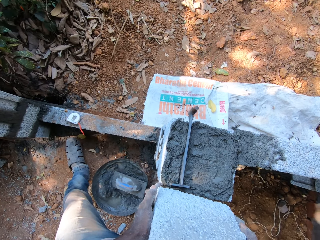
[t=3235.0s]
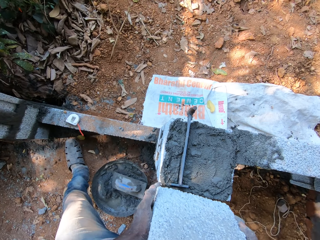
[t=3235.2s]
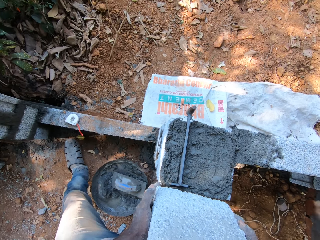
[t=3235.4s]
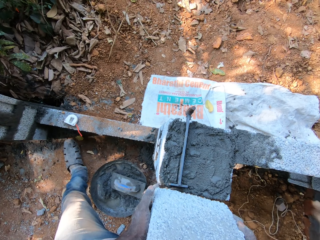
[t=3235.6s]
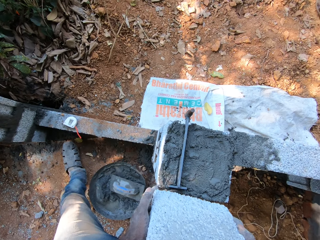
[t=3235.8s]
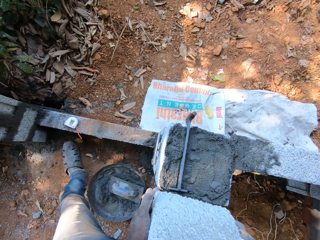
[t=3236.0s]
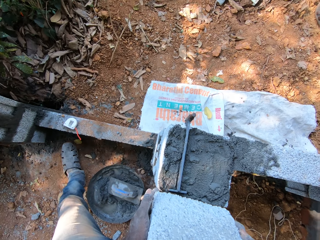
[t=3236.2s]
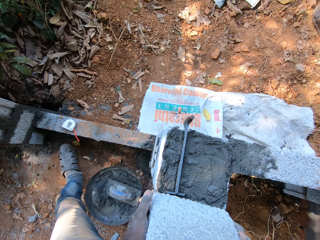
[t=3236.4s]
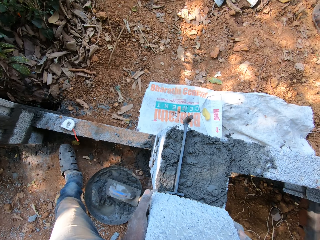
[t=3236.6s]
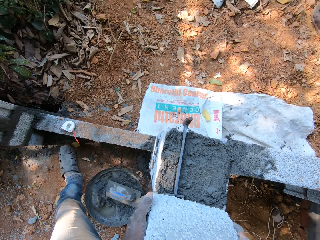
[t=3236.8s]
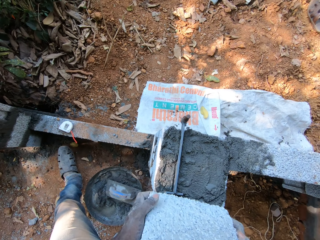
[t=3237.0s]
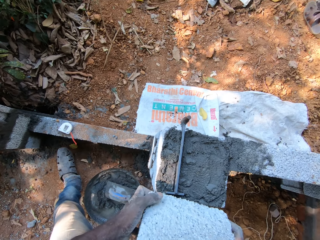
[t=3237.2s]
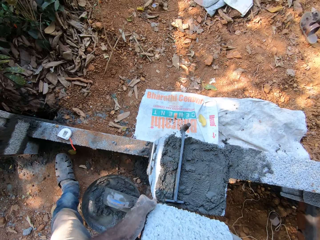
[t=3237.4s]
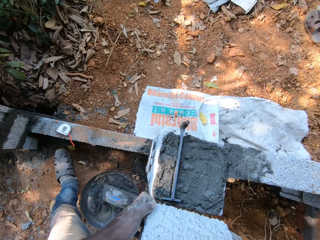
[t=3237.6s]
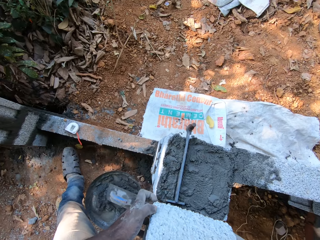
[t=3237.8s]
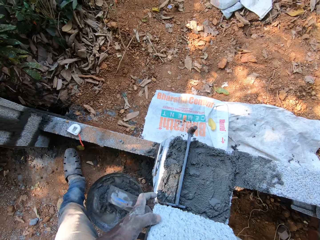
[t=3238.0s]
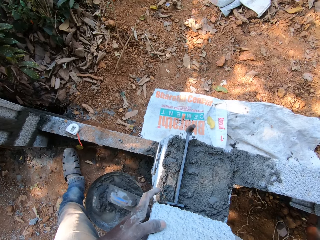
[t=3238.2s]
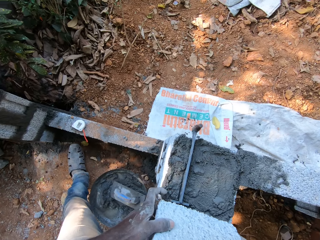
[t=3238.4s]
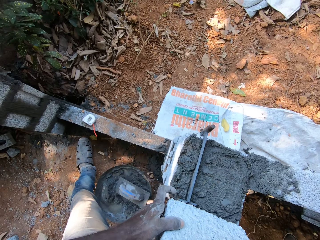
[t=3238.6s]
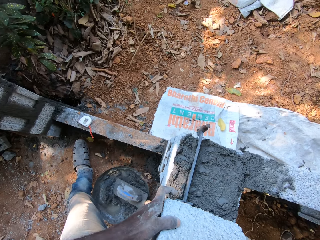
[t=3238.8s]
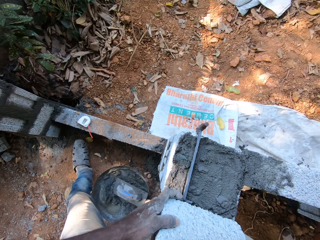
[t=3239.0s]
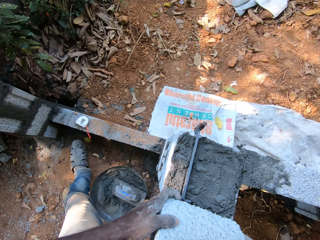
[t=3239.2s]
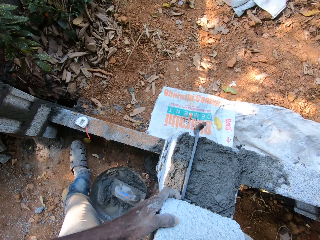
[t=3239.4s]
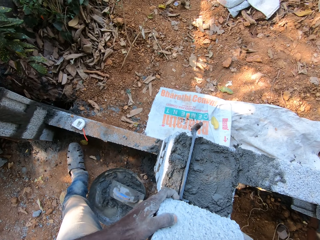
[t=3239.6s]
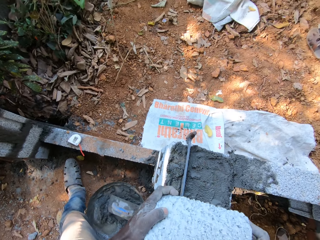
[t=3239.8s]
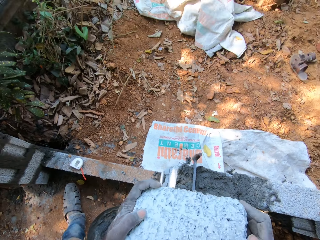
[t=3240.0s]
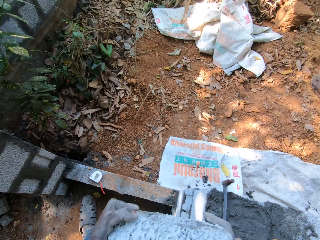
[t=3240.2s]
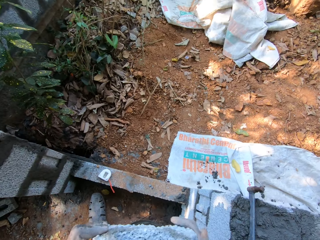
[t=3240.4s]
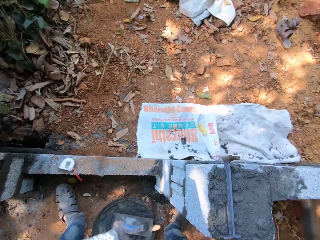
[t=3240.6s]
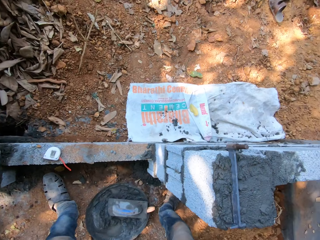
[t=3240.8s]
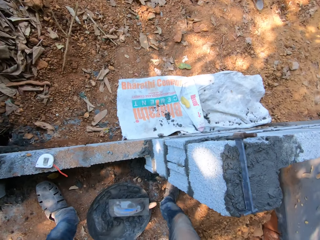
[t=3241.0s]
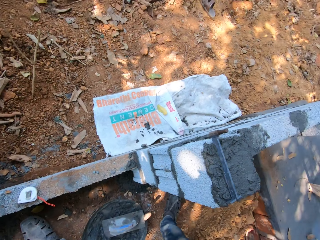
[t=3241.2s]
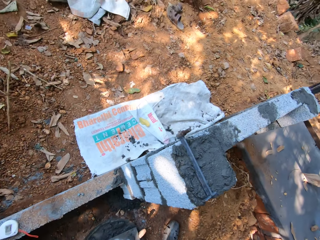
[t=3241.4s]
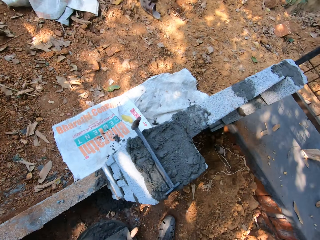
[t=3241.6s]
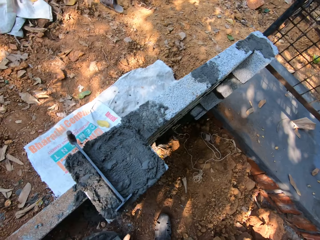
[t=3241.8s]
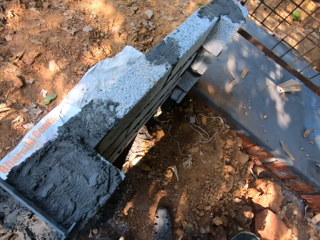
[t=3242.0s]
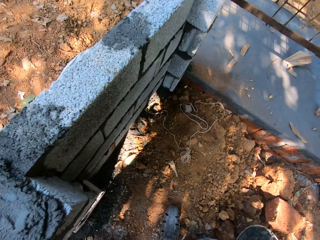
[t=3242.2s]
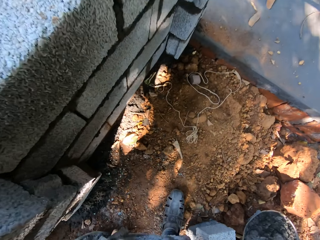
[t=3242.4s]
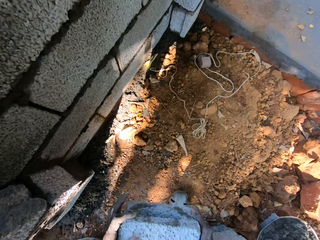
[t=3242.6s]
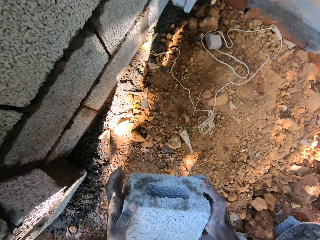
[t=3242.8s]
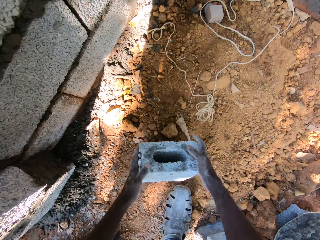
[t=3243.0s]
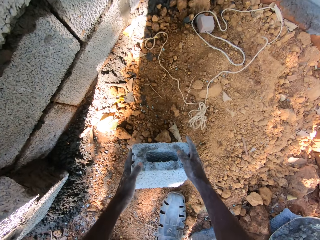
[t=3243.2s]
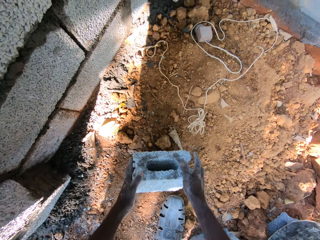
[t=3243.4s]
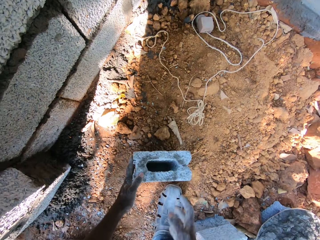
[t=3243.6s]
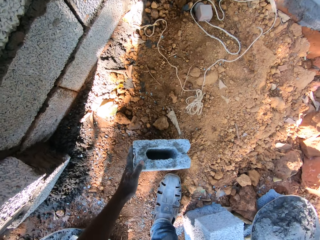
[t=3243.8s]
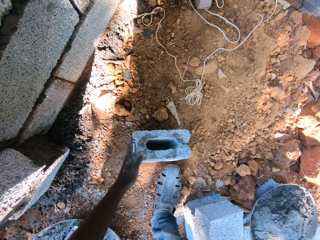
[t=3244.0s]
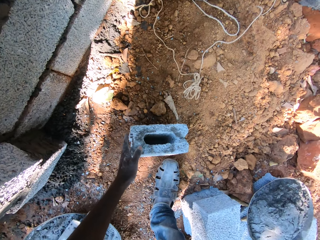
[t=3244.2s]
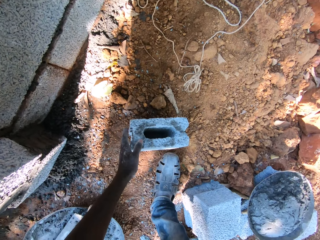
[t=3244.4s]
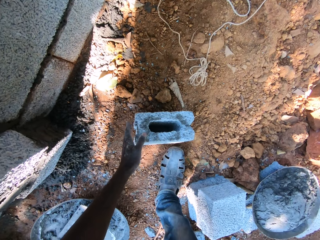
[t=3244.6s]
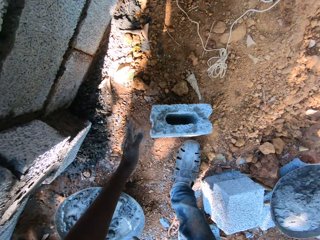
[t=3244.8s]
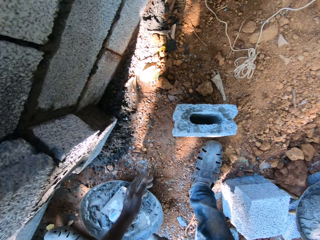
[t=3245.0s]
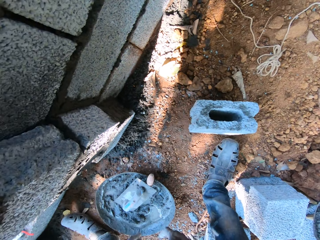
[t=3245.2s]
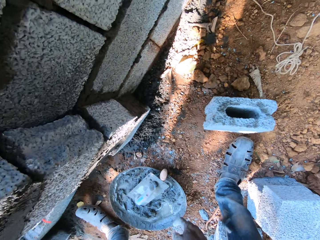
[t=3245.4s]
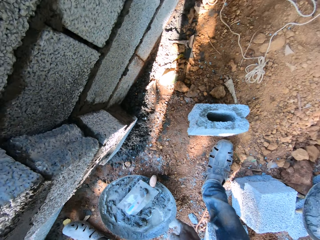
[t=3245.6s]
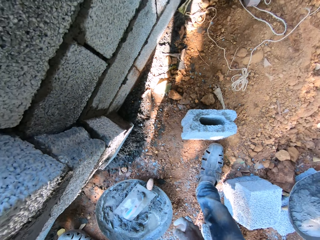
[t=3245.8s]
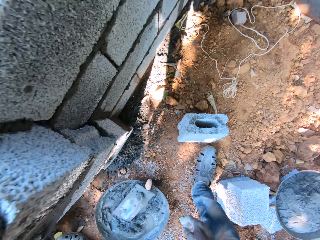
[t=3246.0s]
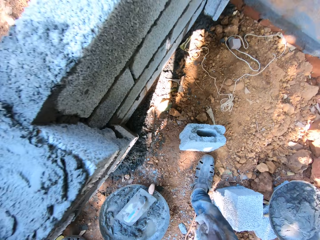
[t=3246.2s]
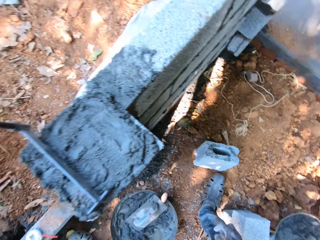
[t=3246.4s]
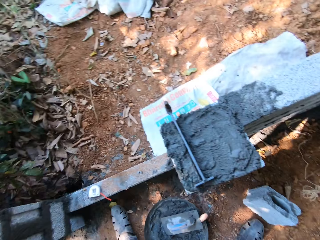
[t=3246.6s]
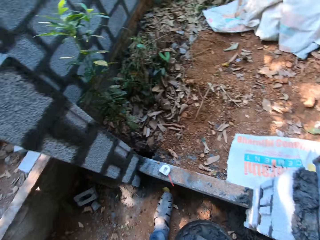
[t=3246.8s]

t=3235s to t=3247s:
The camera wearer places the brick on the cement on the wall. He drops the concrete block on the ground with both hands. He holds the concrete block on the ground with his left hand.

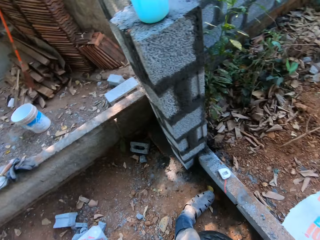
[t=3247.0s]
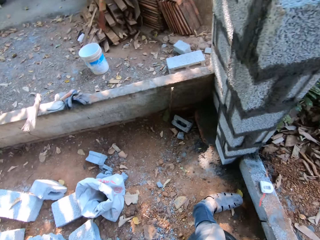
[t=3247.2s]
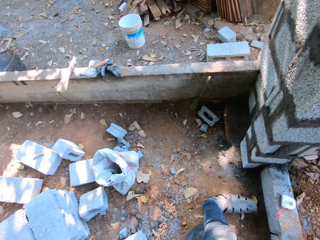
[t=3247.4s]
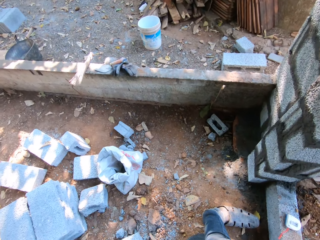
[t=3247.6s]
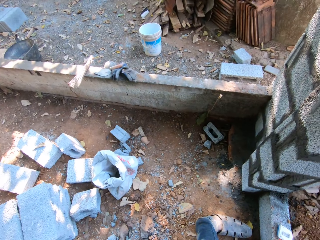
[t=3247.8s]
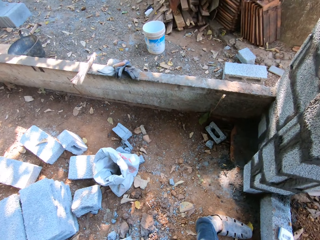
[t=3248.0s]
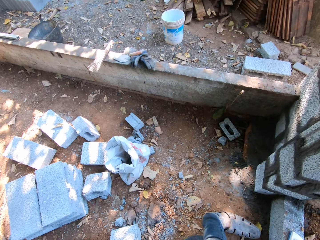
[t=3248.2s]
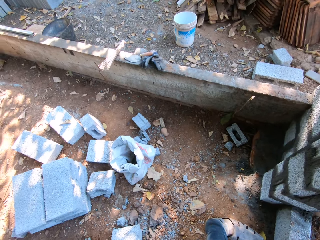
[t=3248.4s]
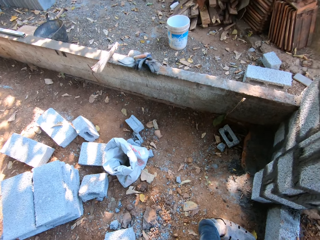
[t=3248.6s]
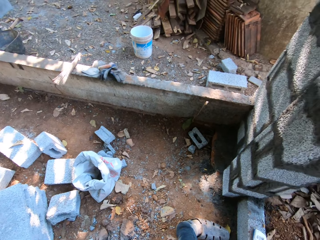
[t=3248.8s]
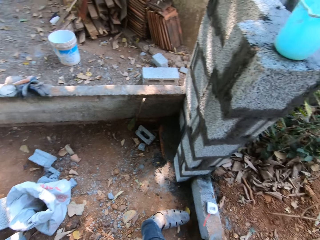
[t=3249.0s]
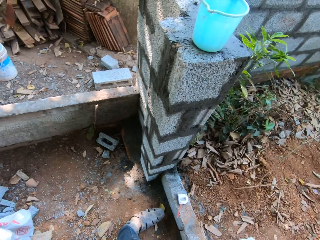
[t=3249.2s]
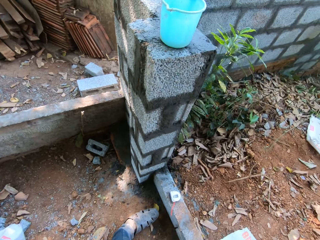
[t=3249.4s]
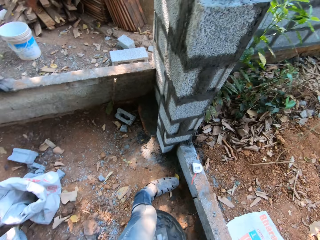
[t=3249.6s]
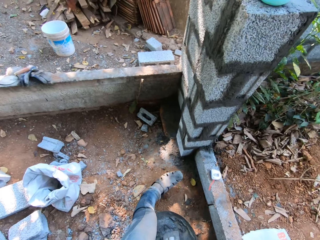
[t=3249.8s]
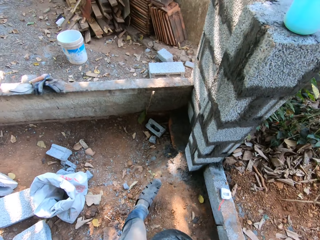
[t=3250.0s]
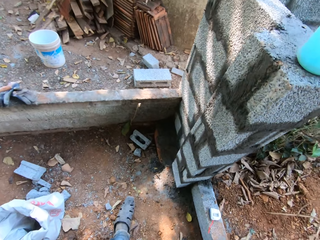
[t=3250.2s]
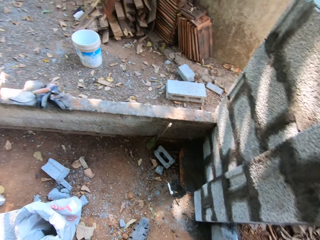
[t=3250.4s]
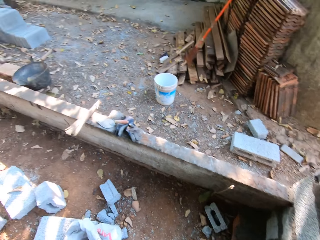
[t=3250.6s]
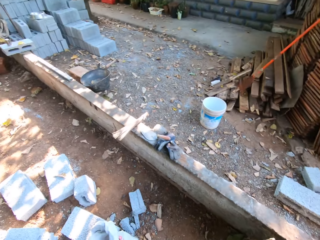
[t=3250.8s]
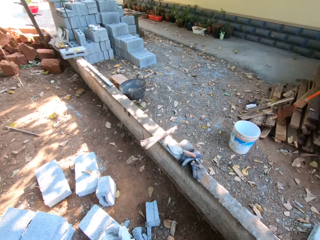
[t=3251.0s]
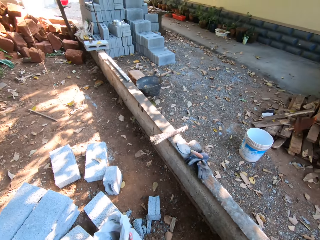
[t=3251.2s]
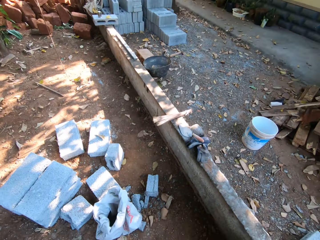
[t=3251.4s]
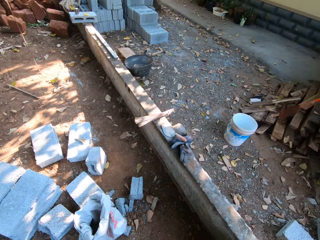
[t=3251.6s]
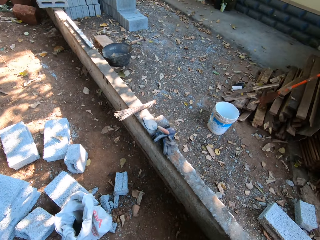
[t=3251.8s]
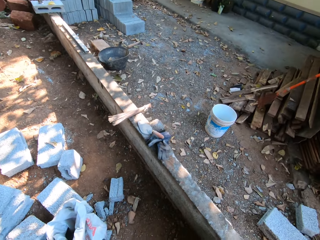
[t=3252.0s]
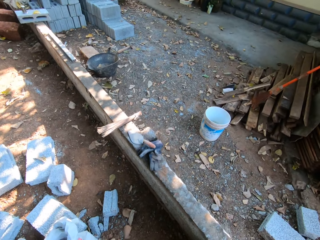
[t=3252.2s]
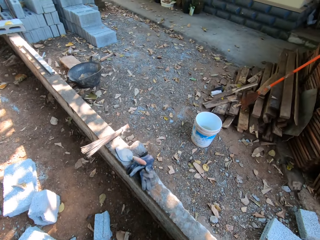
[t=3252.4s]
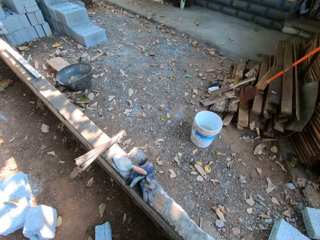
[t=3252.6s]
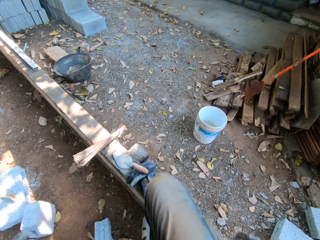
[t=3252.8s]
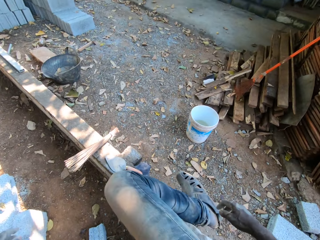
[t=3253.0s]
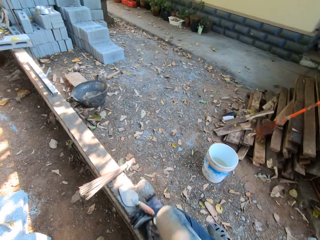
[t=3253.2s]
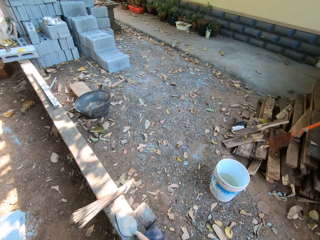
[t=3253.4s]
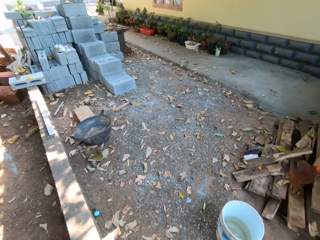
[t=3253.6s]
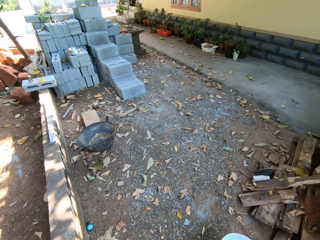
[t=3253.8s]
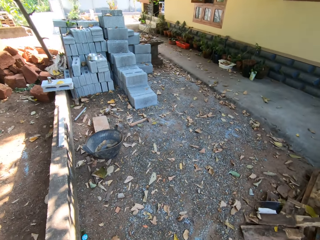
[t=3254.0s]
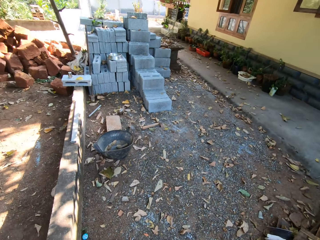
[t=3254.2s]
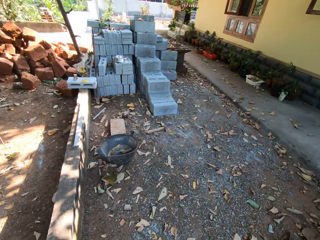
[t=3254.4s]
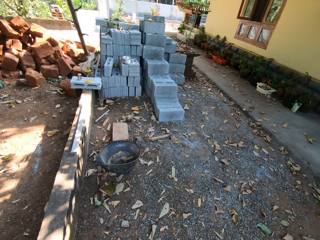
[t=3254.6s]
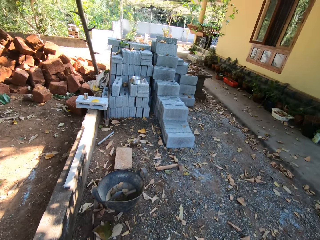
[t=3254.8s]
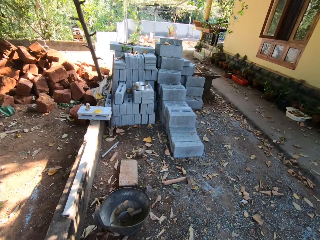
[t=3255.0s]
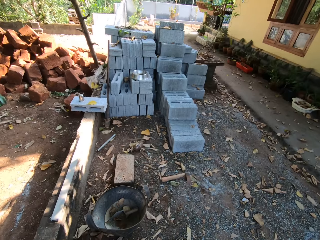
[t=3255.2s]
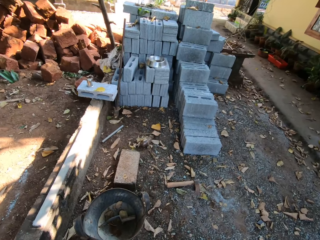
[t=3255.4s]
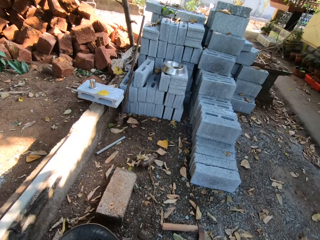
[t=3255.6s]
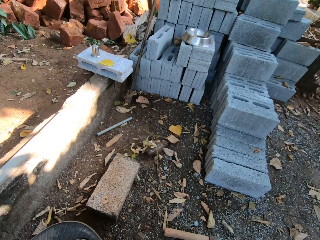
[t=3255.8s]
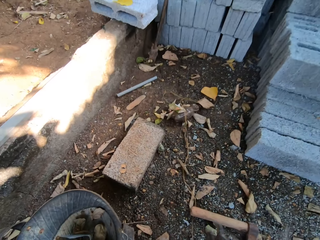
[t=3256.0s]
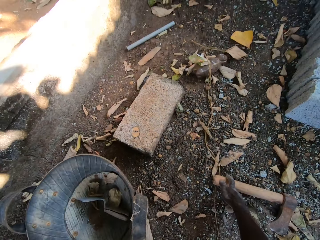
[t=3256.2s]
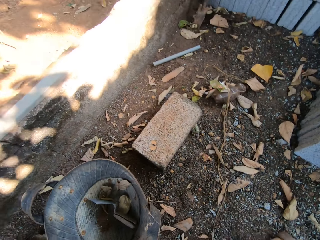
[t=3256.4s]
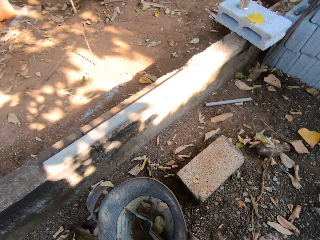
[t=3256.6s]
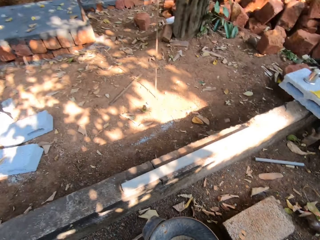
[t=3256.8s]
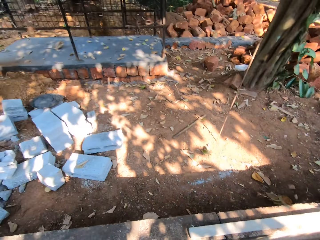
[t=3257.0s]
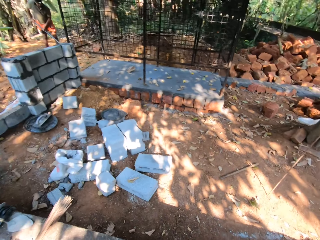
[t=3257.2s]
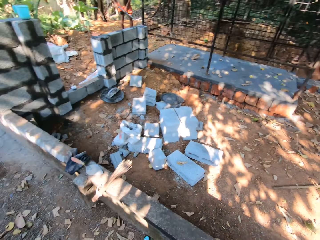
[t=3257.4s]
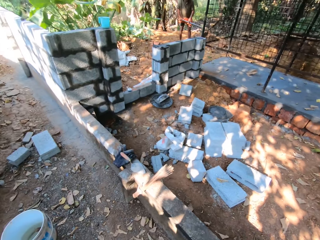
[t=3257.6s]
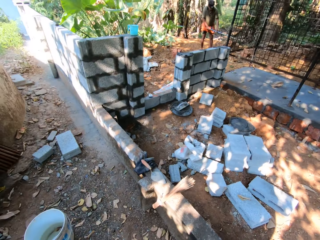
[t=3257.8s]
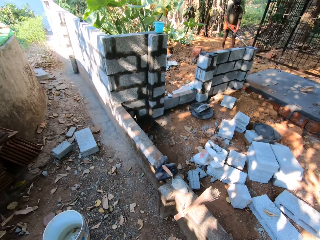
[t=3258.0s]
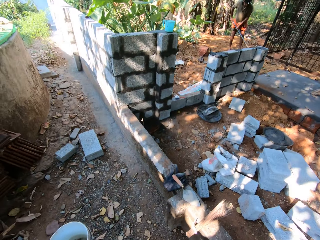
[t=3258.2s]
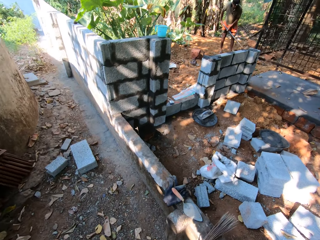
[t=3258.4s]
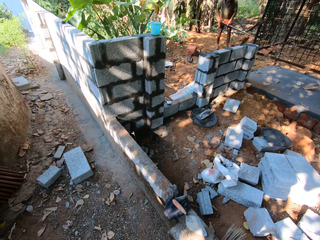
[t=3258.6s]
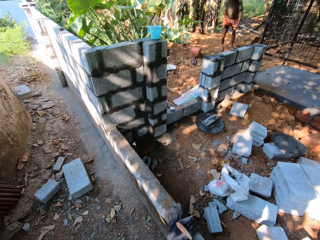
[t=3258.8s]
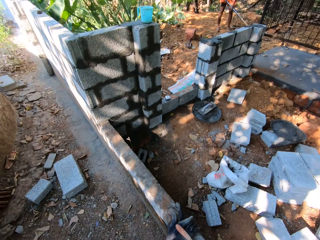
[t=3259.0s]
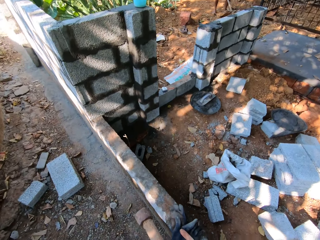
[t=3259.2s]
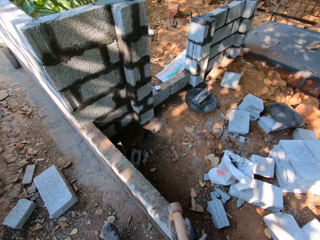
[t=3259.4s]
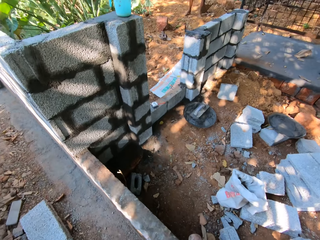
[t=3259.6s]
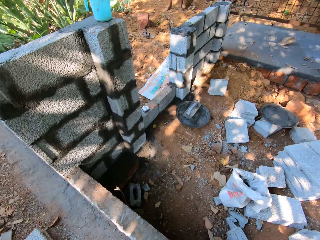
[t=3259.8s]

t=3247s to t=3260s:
The camera wearer looks around. He interacts with a man. He walks around. He picks up an axe on the ground with his right hand. Another man gathers leaves and sand. The camera wearer walks around the field.
